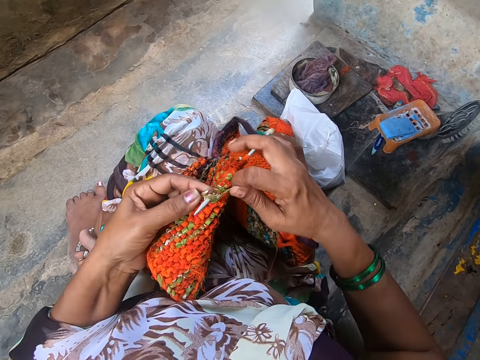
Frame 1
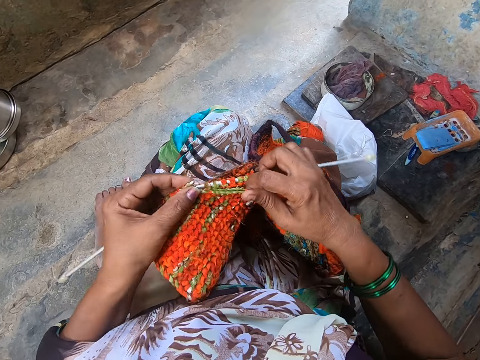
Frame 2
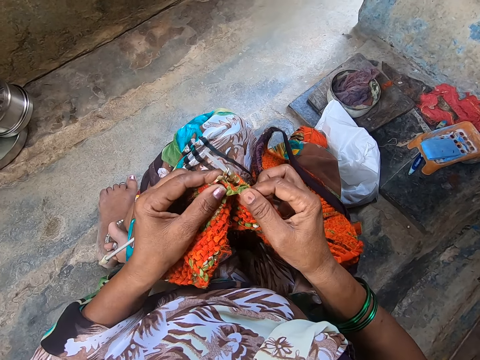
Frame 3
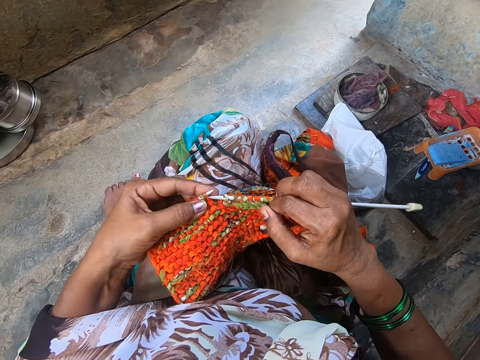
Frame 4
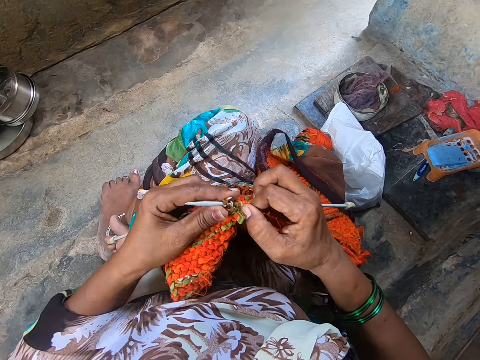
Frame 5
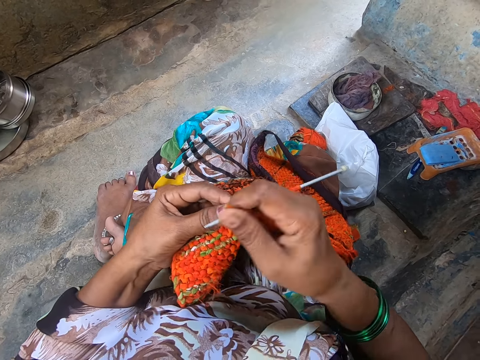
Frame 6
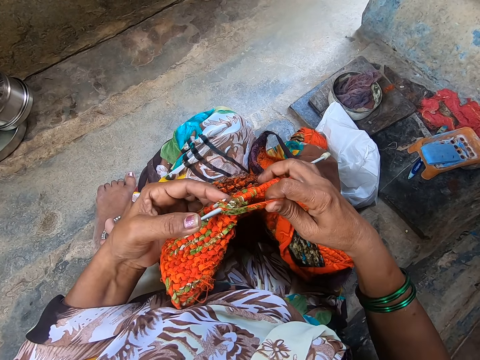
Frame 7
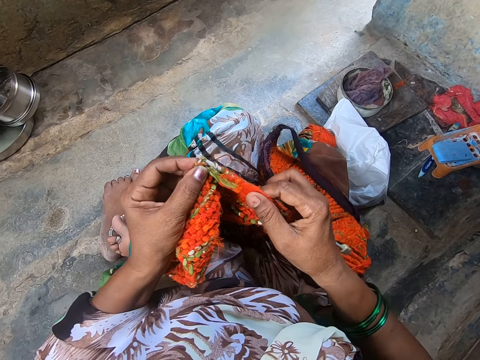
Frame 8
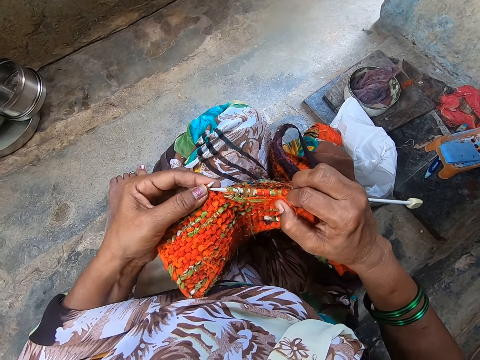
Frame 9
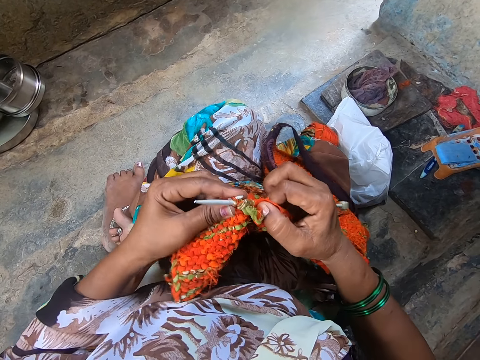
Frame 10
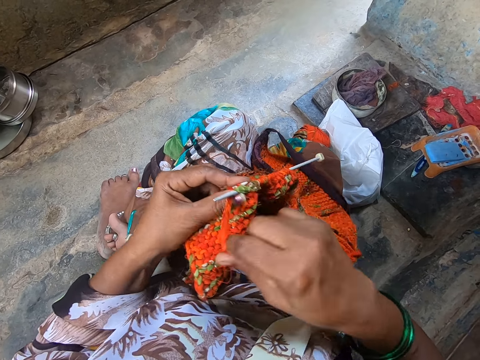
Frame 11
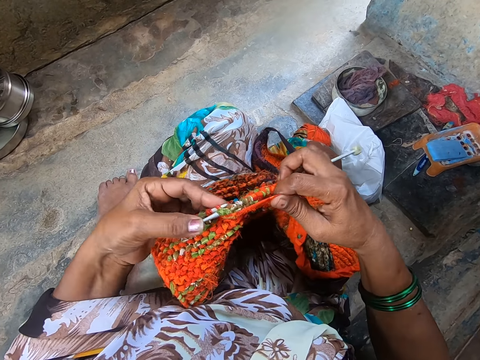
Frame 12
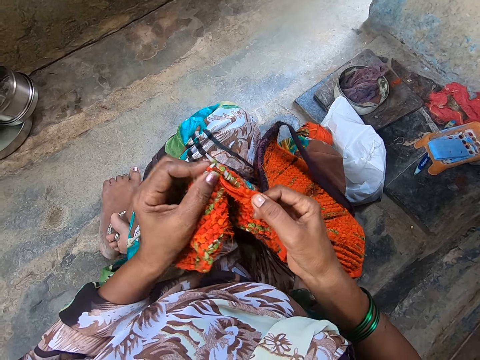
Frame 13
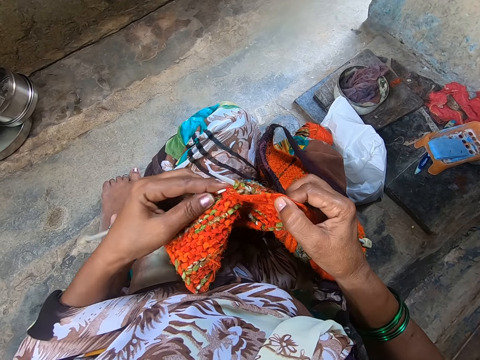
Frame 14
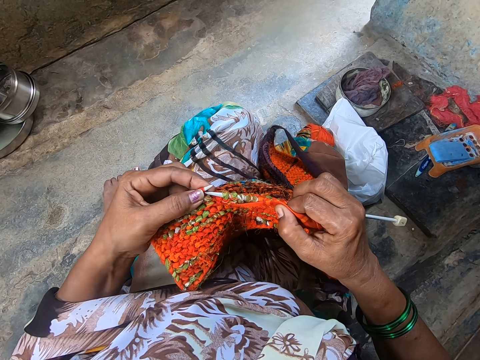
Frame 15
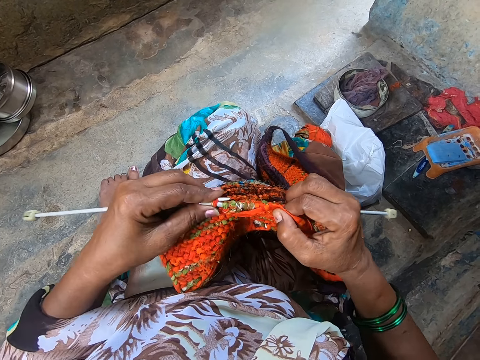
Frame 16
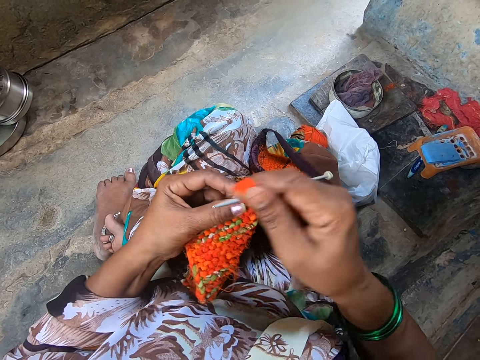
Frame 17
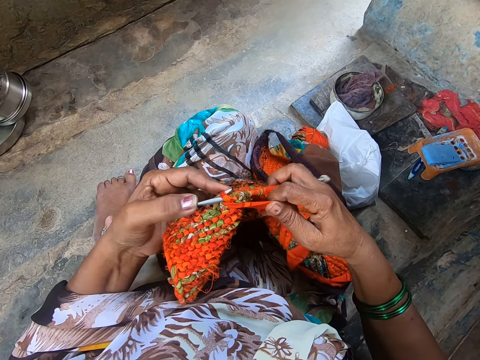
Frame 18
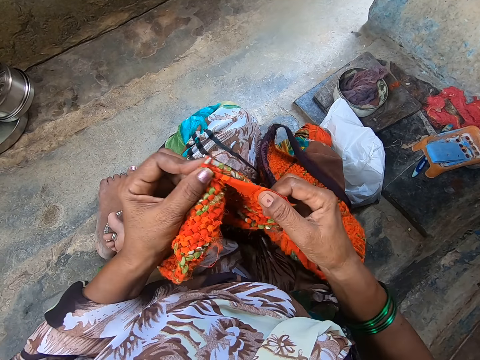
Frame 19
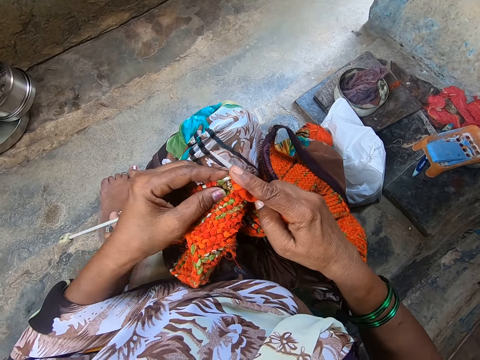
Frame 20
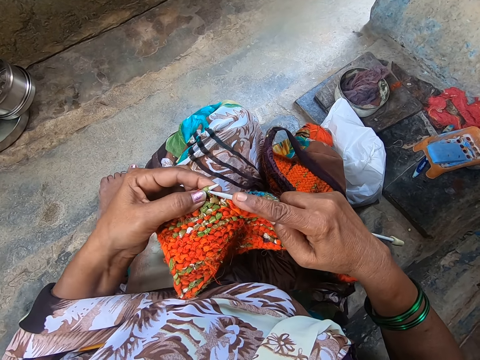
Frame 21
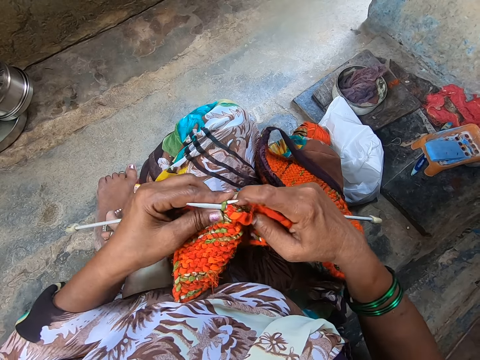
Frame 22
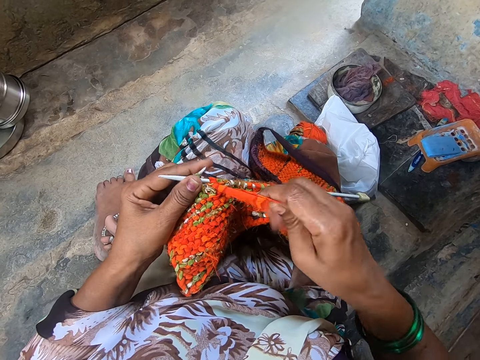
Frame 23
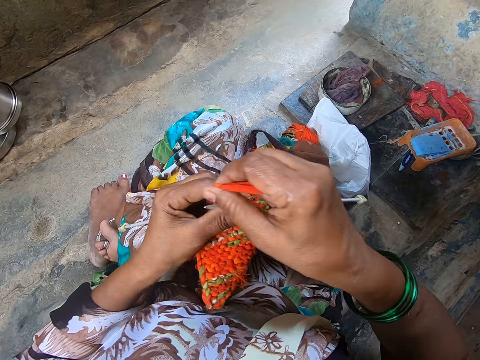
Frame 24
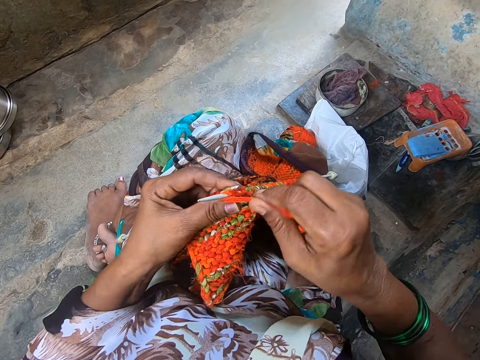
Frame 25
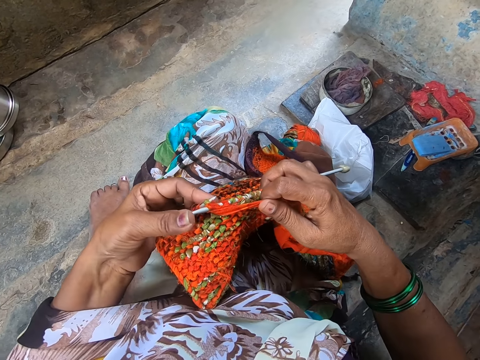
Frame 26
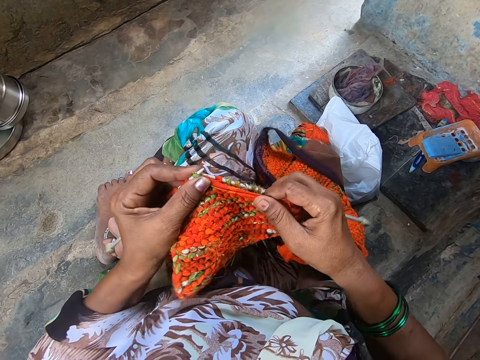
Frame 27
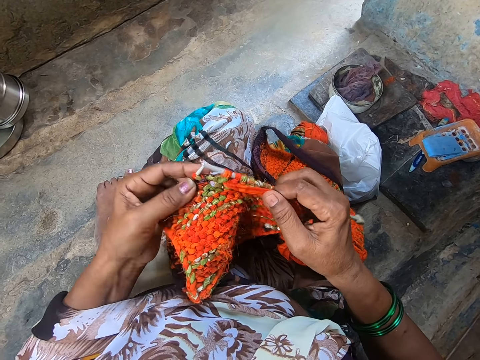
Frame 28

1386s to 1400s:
The camera wearer coils a knitting thread on a knitting needle. They knit a fabric and coil the knitting thread on the knitting needle. They knit the fabric and coil the knitting thread on the knitting needle. They knit the fabric and coil the knitting thread on the knitting needle. They knit the fabric and coil the knitting thread on the knitting needle.

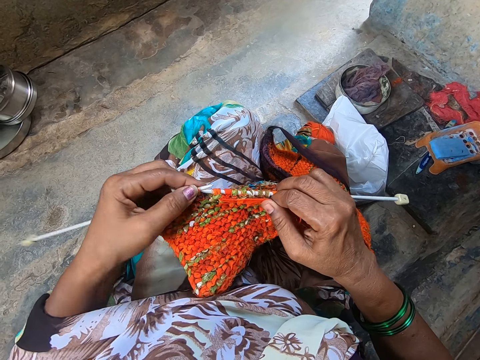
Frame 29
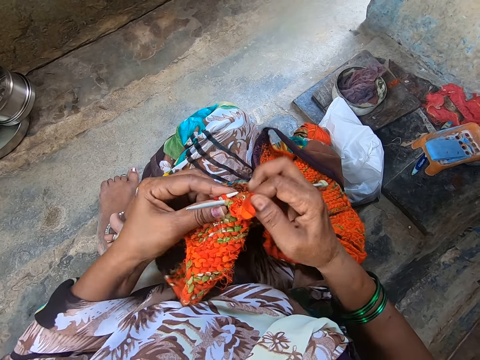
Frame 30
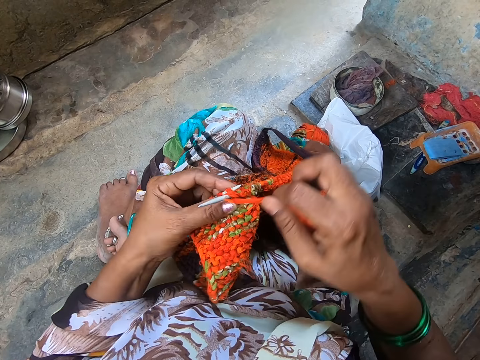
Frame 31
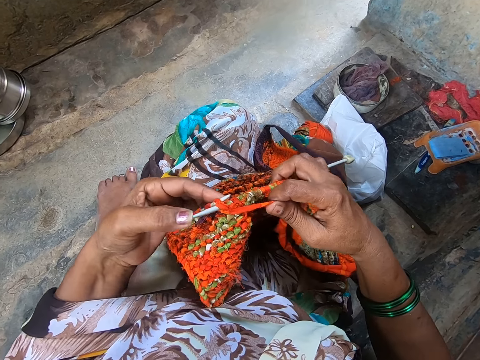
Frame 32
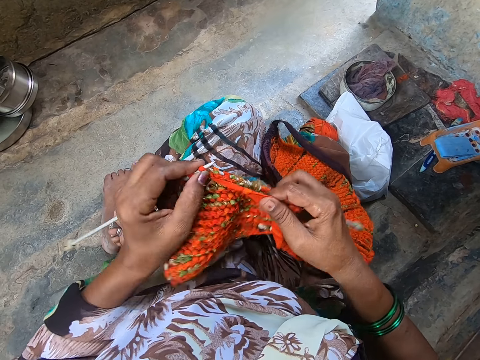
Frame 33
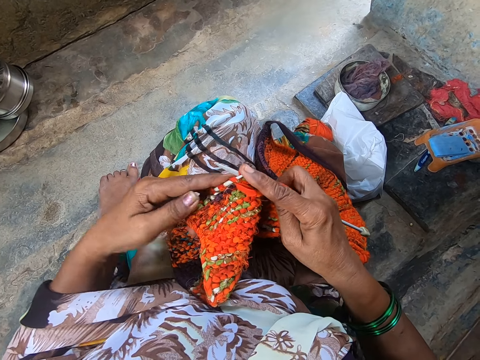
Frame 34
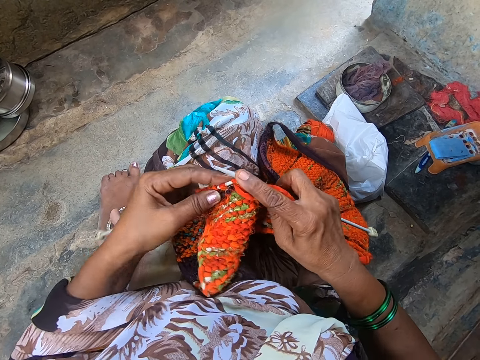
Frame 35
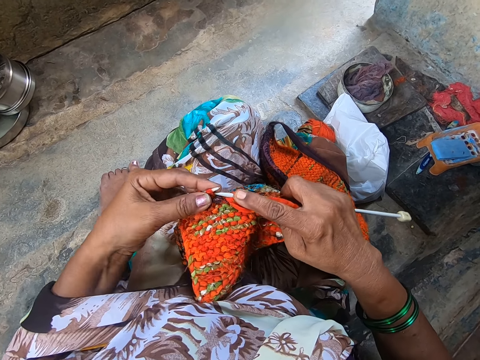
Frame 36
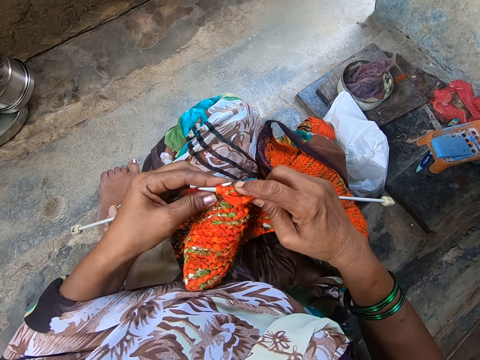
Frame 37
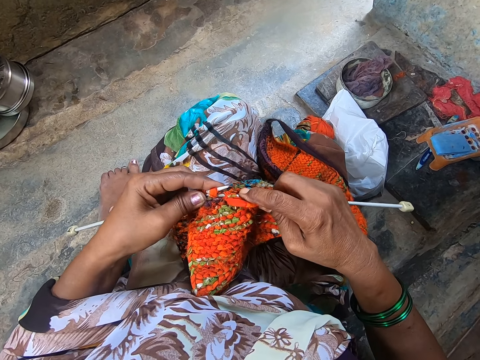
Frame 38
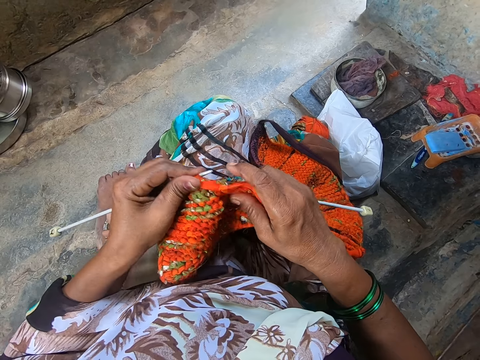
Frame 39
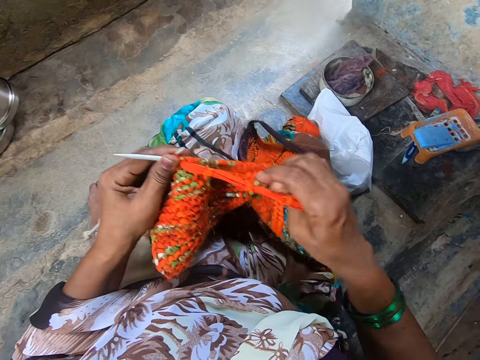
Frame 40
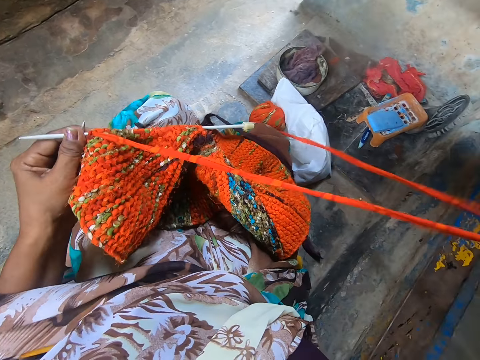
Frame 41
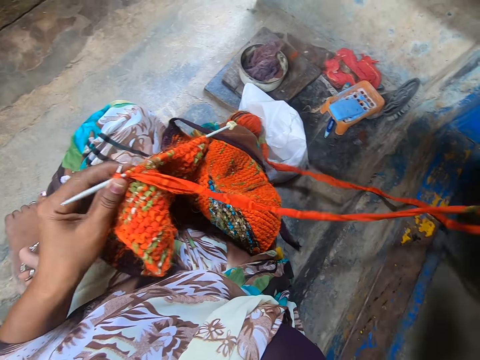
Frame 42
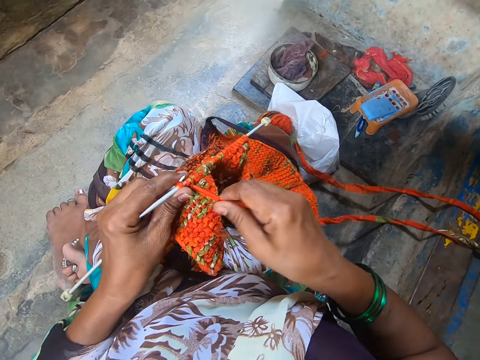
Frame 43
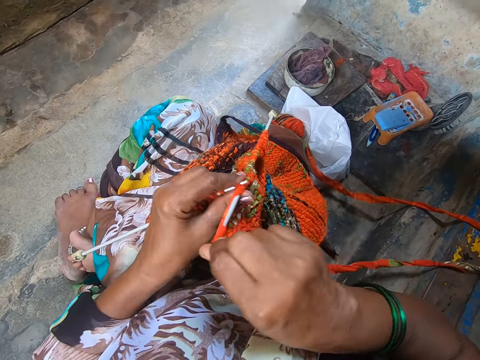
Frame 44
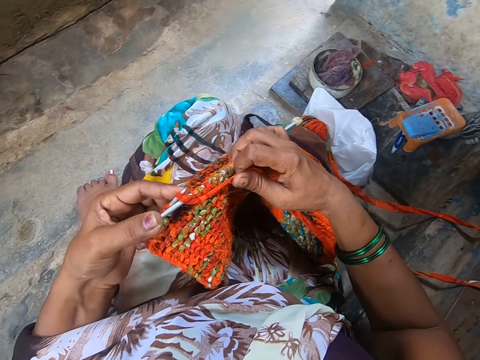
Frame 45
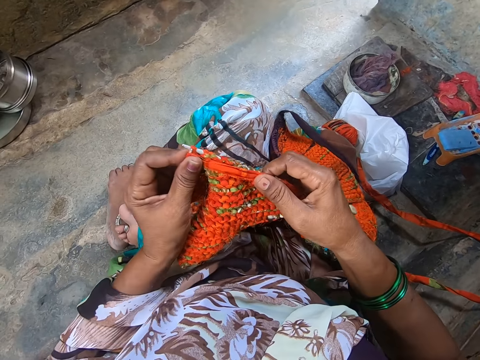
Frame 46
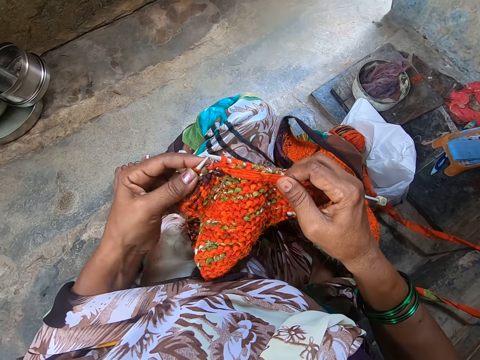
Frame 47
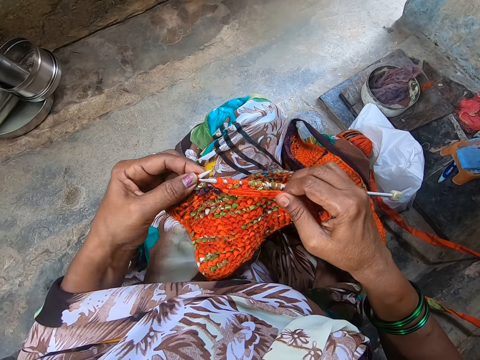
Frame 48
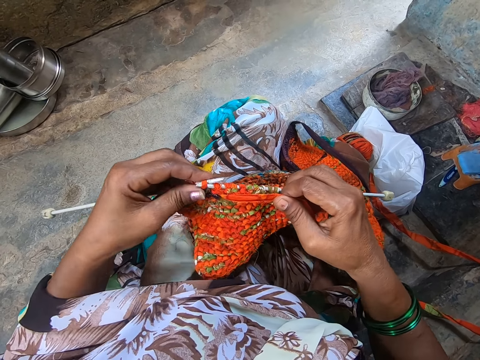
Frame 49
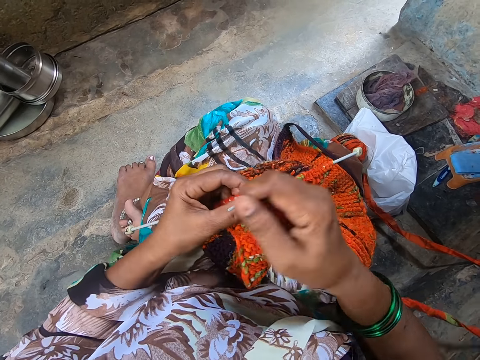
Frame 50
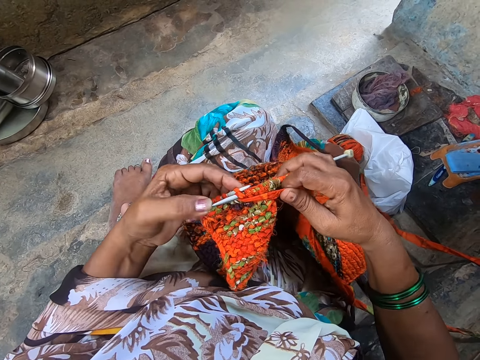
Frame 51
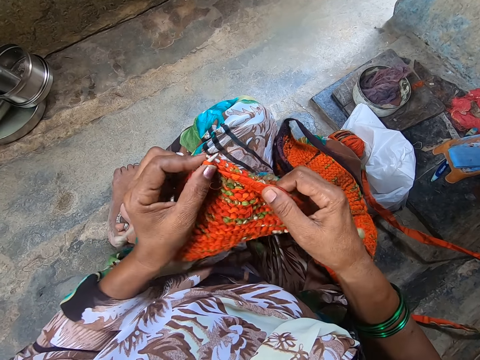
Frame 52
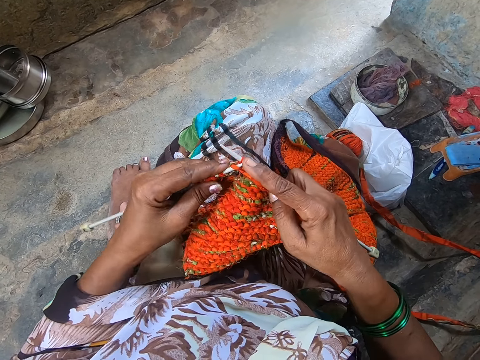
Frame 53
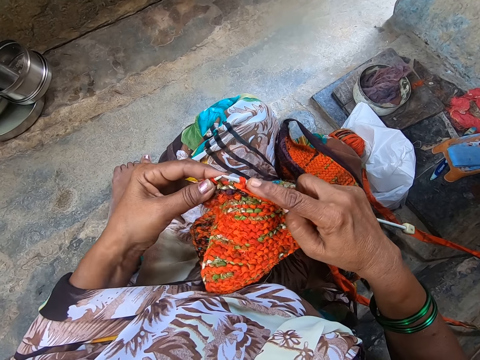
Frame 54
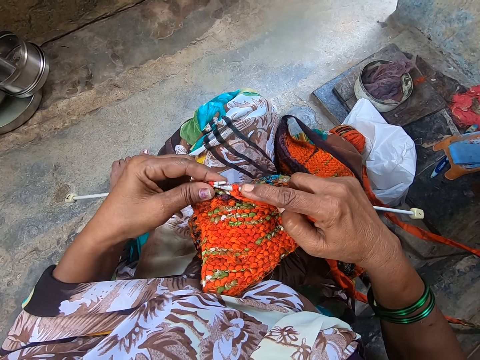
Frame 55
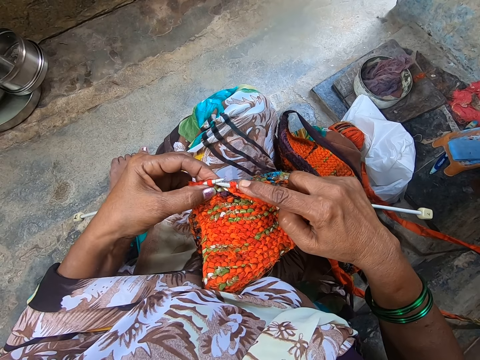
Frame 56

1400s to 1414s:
The camera wearer knits a fabric and coils a knitting thread on a knitting needle. They knit the fabric. They straighten the knitting thread. They coil the knitting thread on the knitting needle. They knit the fabric and coil the knitting thread on the knitting needle.
